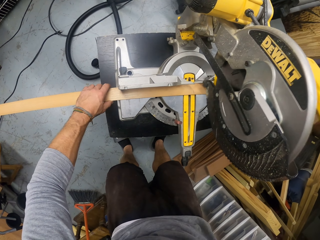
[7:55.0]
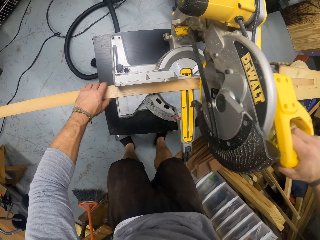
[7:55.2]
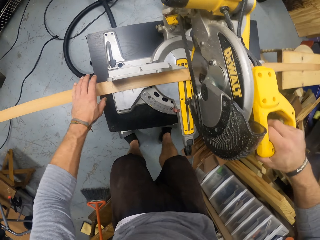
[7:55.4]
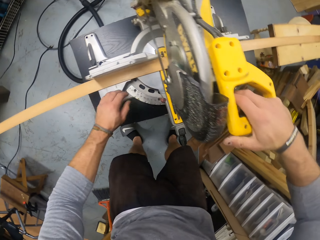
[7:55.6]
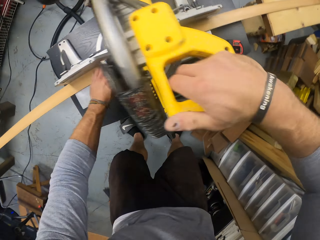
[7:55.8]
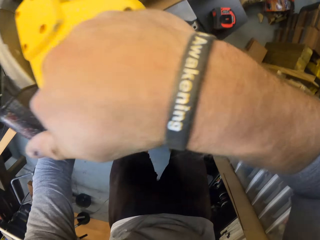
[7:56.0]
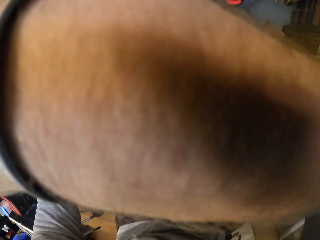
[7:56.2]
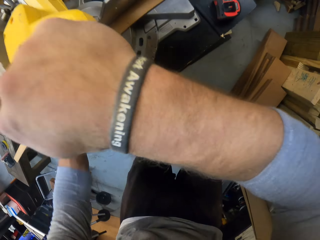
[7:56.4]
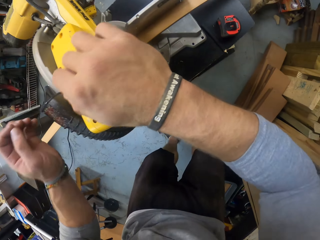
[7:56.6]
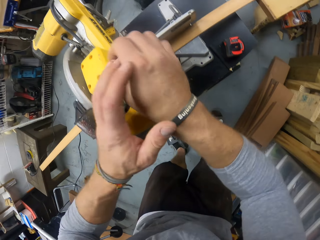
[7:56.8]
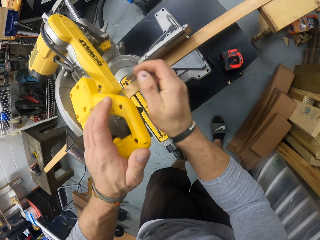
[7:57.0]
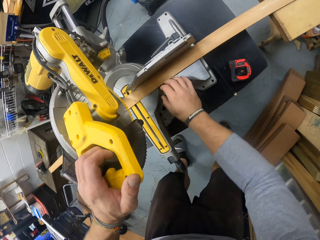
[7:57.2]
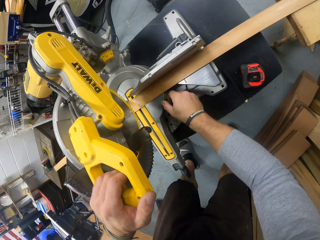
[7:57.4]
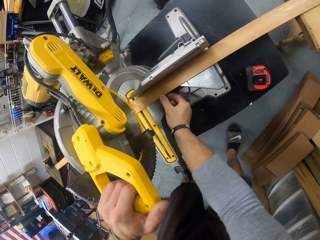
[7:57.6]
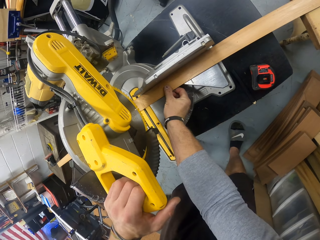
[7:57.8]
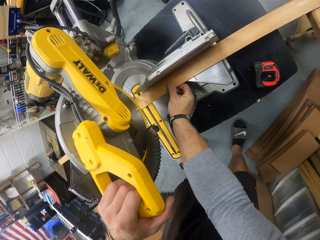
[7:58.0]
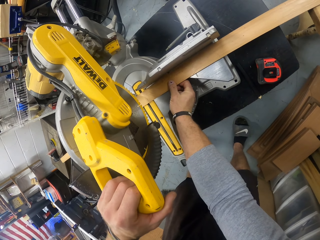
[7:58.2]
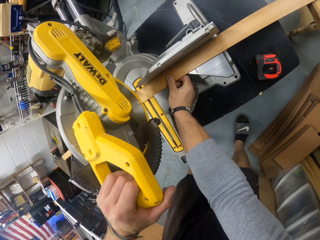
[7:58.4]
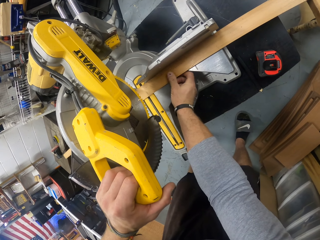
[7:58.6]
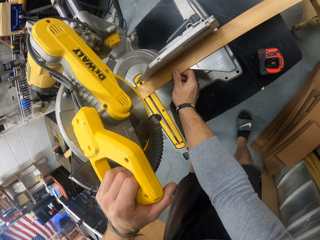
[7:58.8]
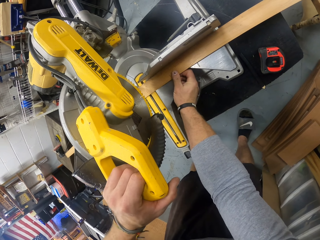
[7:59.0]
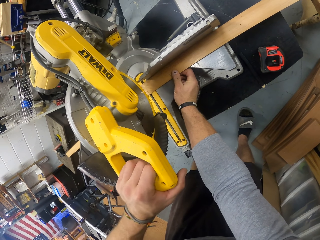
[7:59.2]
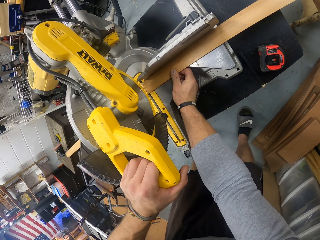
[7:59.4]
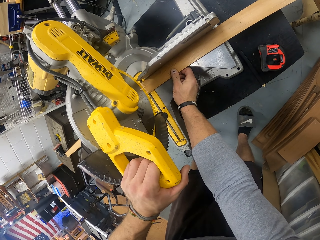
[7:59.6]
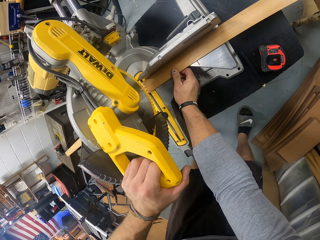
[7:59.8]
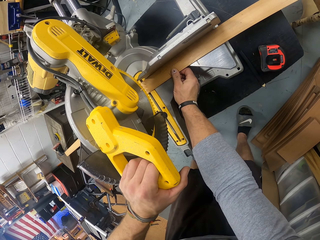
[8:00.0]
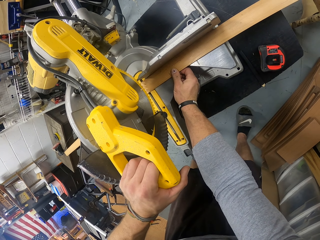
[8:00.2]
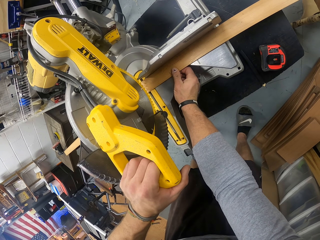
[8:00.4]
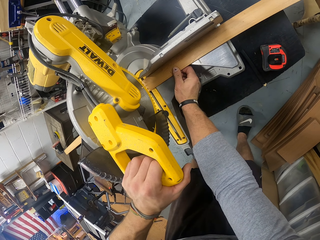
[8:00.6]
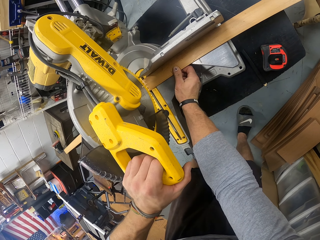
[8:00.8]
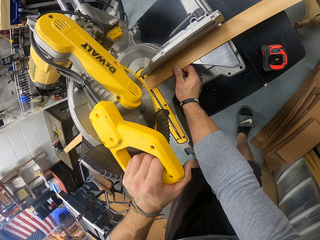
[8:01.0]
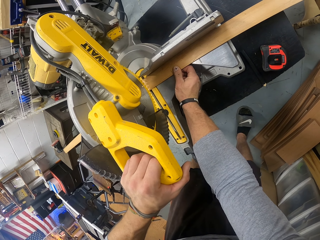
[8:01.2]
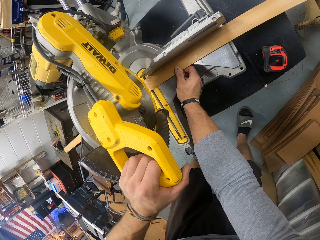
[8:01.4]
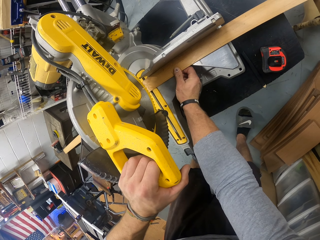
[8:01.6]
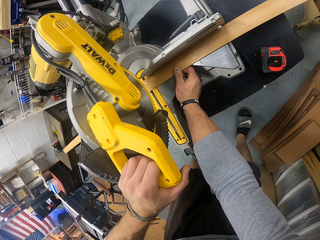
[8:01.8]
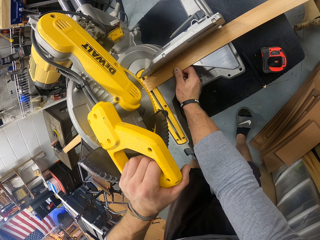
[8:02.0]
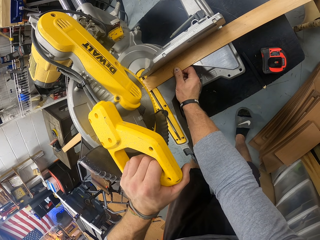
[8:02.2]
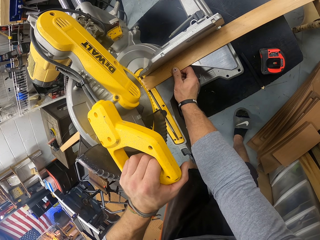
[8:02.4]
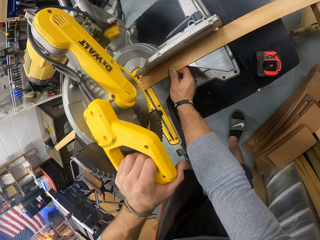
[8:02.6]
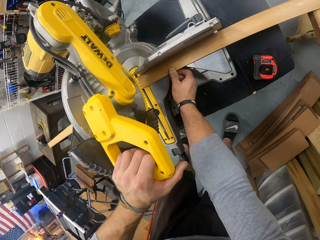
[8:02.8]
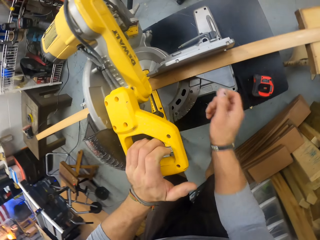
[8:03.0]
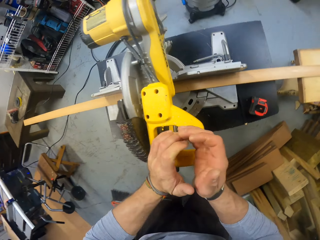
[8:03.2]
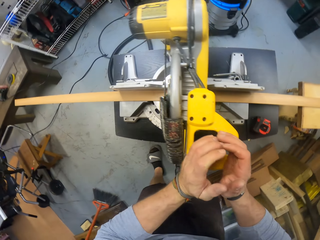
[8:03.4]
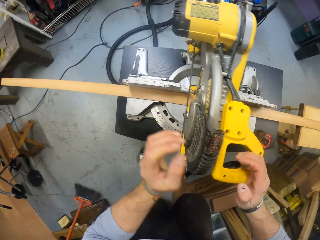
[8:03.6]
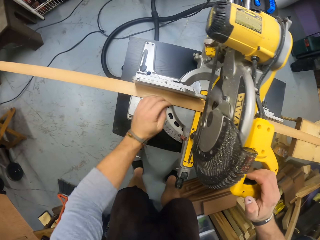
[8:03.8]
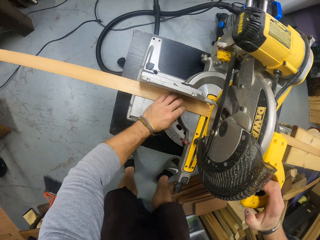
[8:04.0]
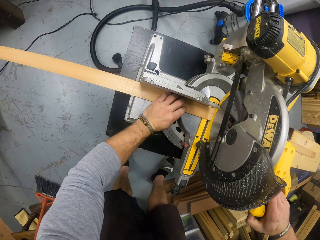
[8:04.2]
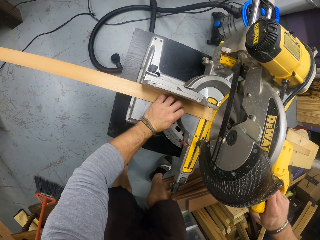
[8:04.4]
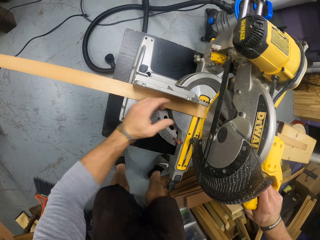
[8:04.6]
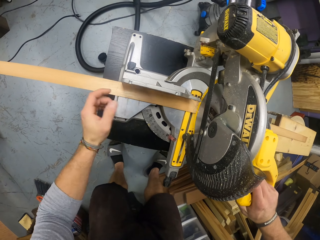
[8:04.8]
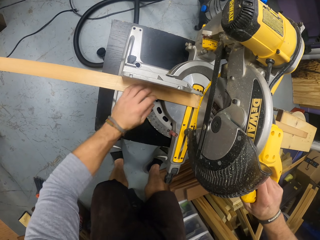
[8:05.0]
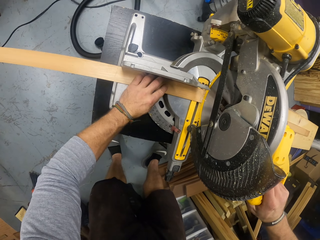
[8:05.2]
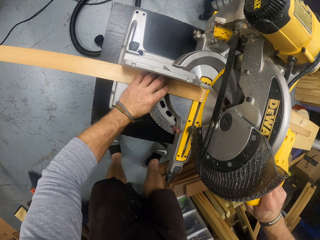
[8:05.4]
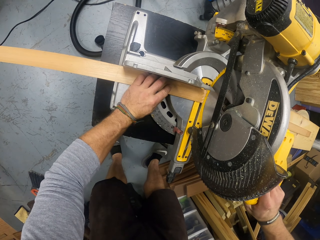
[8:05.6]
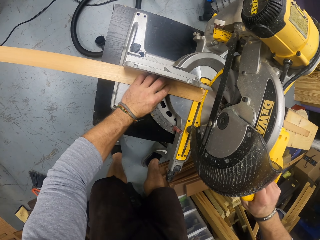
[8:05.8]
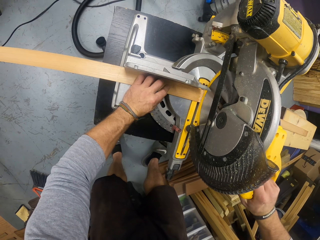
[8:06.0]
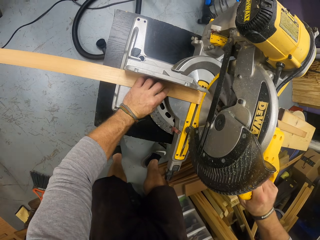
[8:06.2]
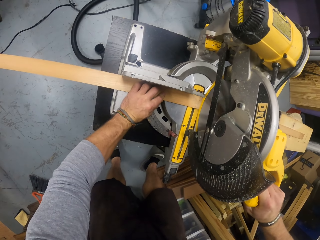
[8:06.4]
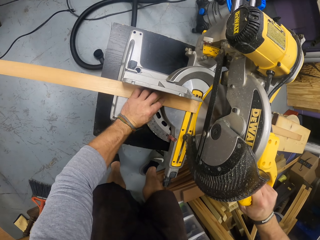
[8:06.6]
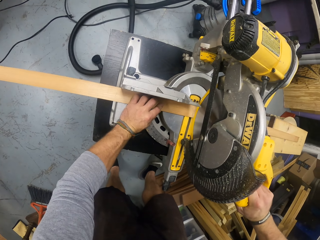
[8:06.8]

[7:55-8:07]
The camera wearer holds the handle of the compound slide miter saw with his left hand. He adjusts the plank on the compound slide miter saw with his right hand. He cuts the wood with the cutting machine. He holds the handle of the compound slide miter saw with his right hand. He adjusts the plank on the compound slide miter saw table with his left hand.

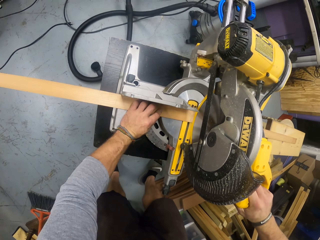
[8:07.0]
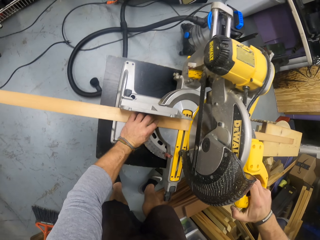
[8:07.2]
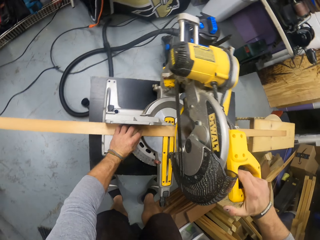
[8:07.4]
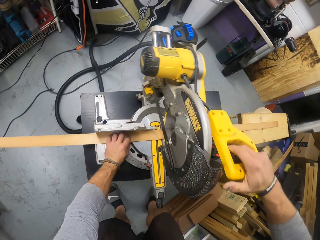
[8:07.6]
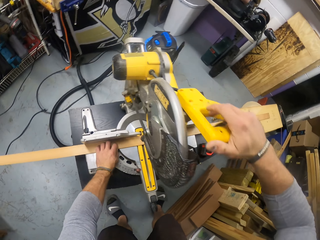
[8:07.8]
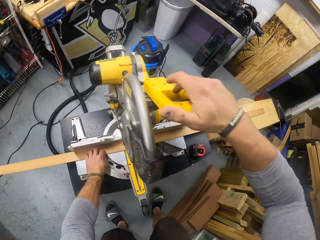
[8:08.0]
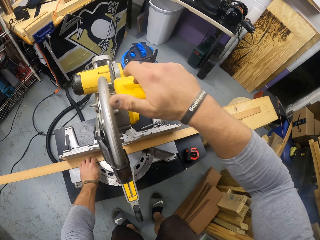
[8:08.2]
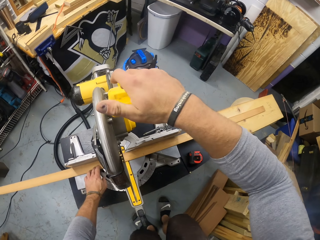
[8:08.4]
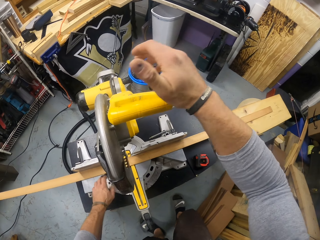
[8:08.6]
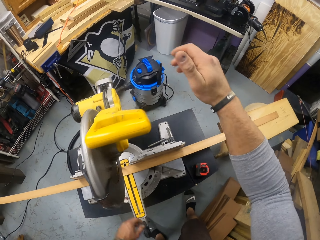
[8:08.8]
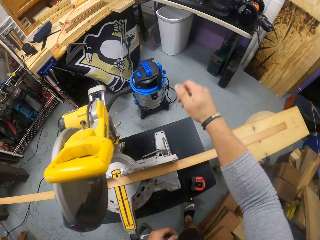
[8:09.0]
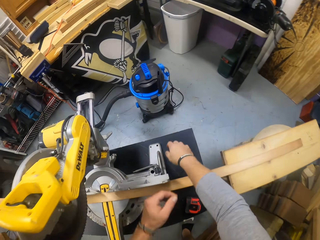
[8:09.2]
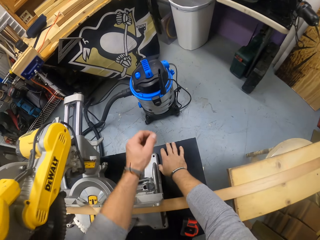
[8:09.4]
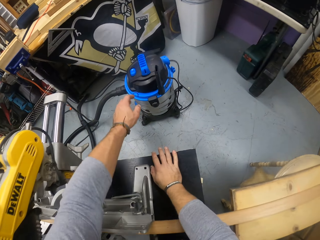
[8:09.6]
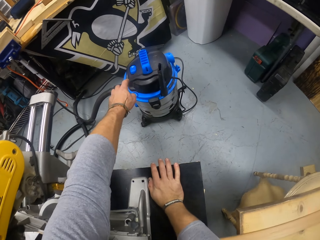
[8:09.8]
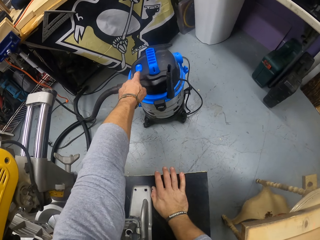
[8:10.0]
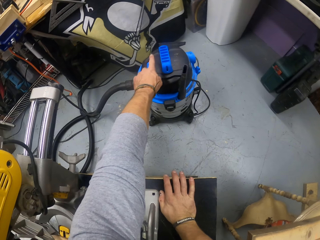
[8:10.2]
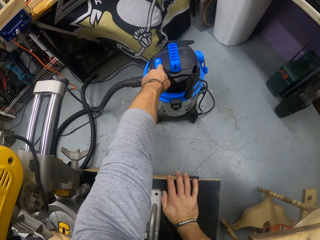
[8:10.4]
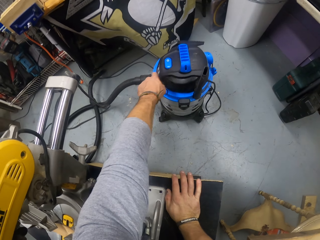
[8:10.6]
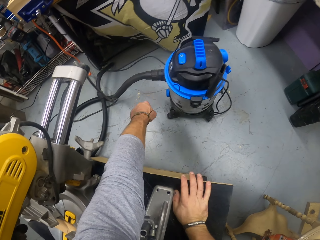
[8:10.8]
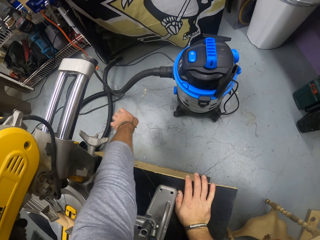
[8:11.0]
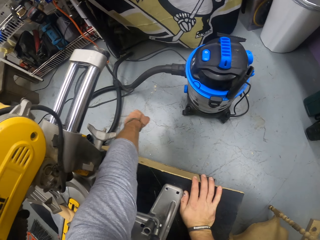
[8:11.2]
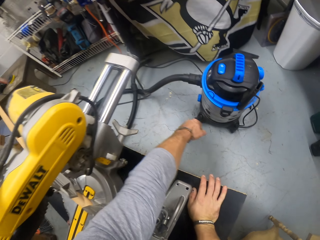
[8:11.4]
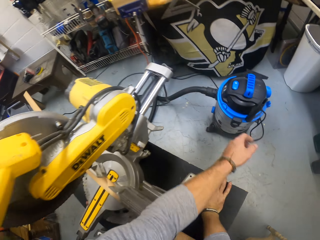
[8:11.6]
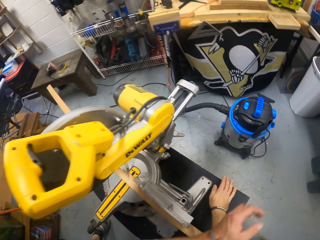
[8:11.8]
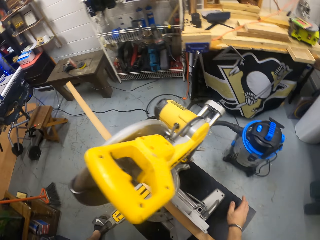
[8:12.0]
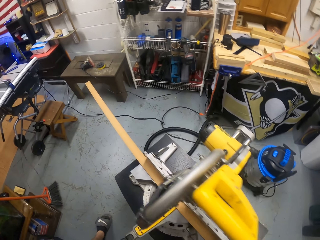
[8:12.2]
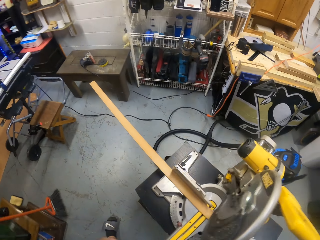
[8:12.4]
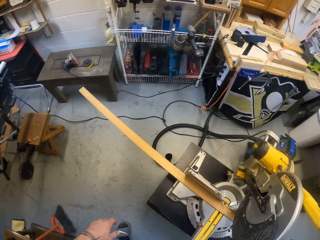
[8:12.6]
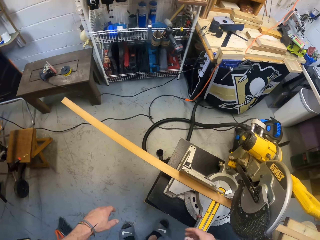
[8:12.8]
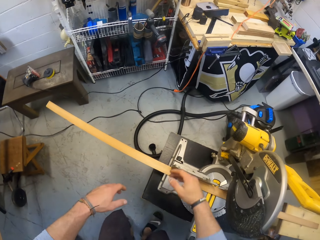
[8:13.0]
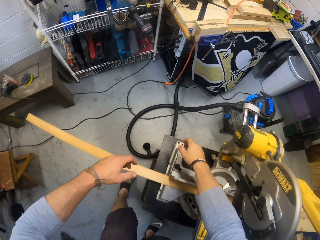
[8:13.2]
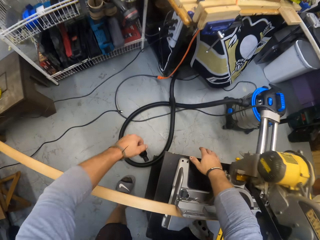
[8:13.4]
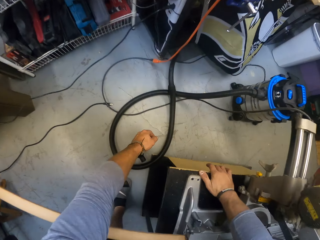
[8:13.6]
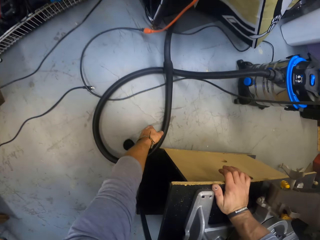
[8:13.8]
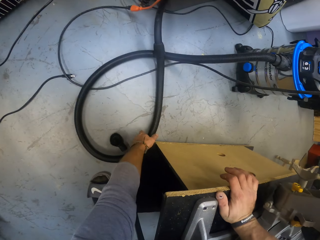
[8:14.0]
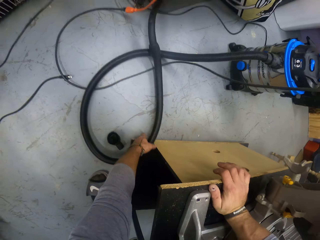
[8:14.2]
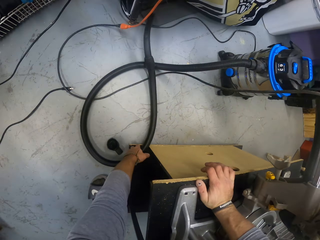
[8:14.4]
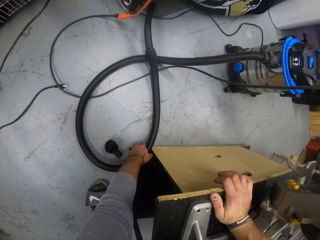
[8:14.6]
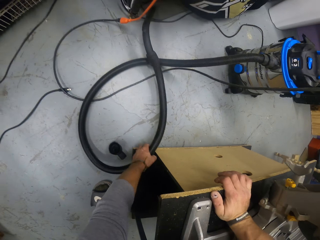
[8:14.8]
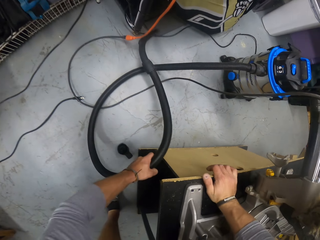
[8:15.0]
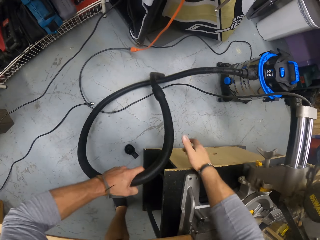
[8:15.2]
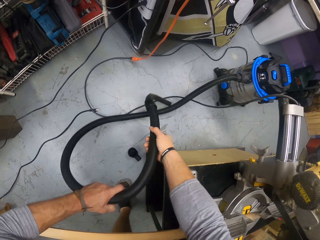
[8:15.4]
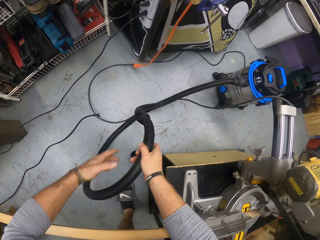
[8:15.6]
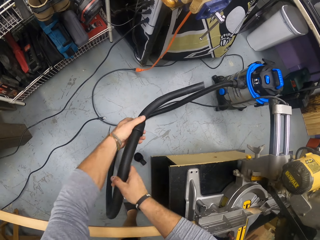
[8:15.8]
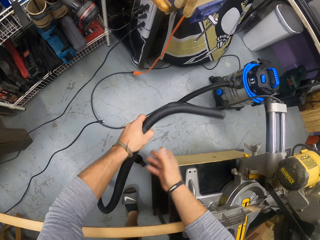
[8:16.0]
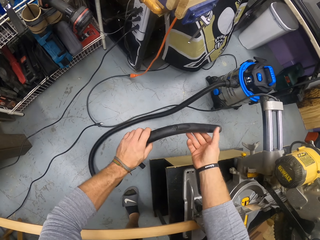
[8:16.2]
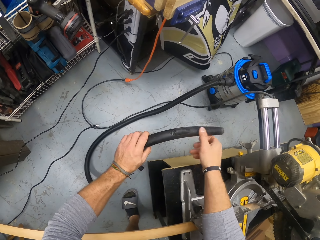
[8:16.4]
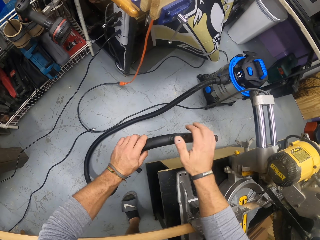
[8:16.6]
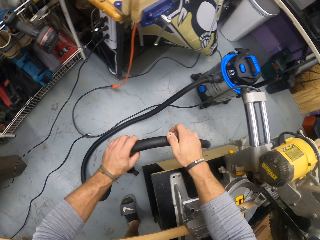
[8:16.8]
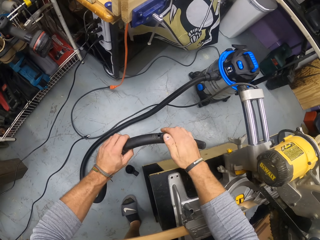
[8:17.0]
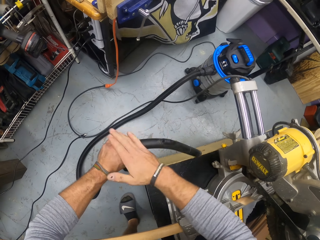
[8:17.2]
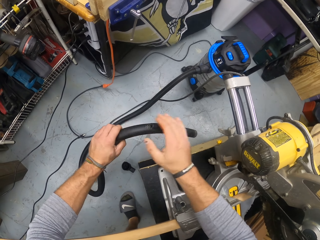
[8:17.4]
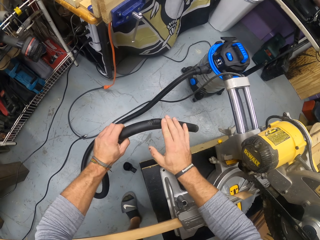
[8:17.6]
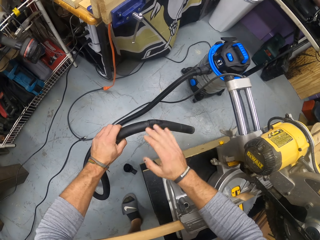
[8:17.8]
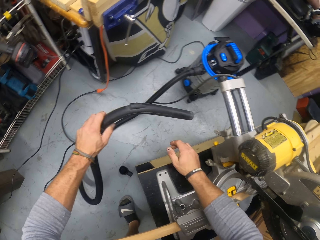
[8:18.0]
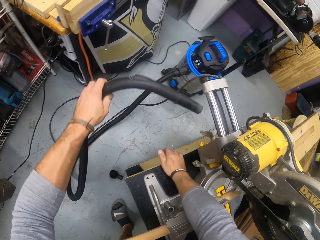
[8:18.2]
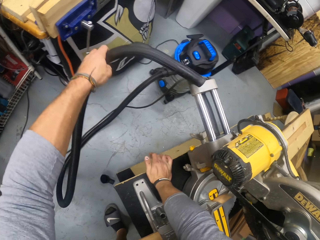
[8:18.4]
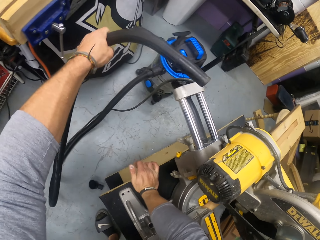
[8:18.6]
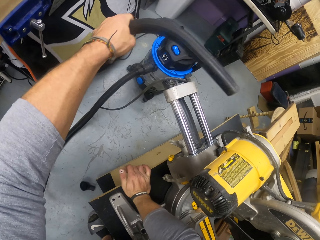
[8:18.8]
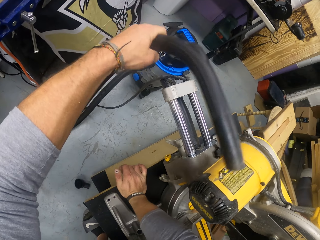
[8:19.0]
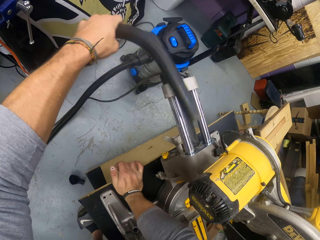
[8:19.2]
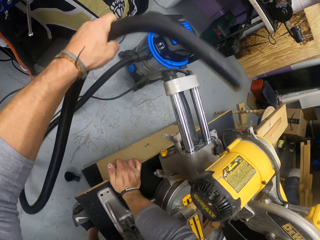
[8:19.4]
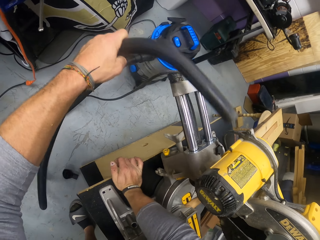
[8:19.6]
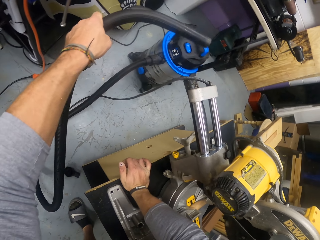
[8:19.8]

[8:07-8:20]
The camera wearer pulls up the handle of the compound slide miter saw with his right hand. He places his right hand onto the compound slide miter saw table. He switches on the vacuum cleaner with his left hand. He places his right hand onto the compound slide miter saw table. He picks the hose of the vacuum cleaner from the floor with his left hand. He pulls the vacuum cleaner hose with both hands. He wipes the vacuum cleaner hose with his right hand. He places his right hand onto the compound slide miter saw table. He vacuums the compound slide miter saw with the hose of the vacuum cleaner in his left hand.
